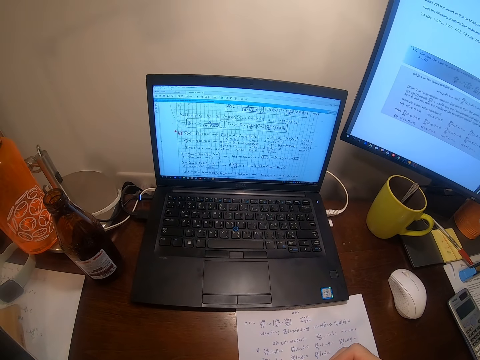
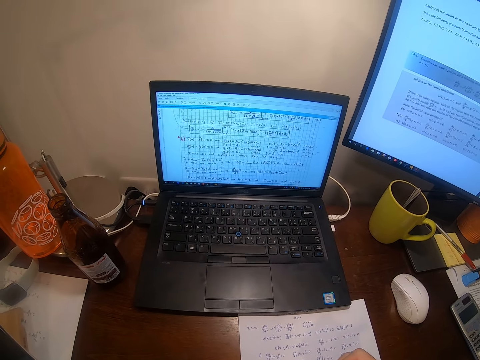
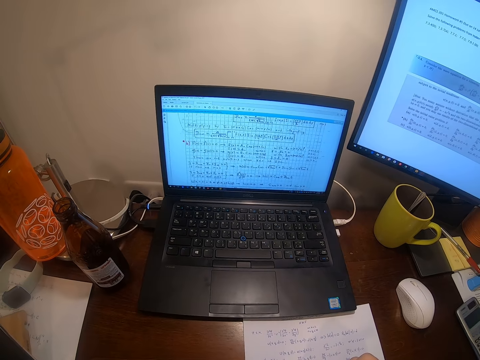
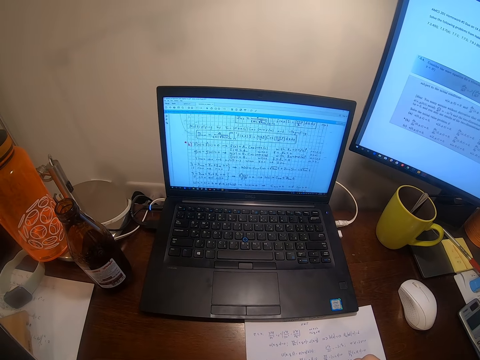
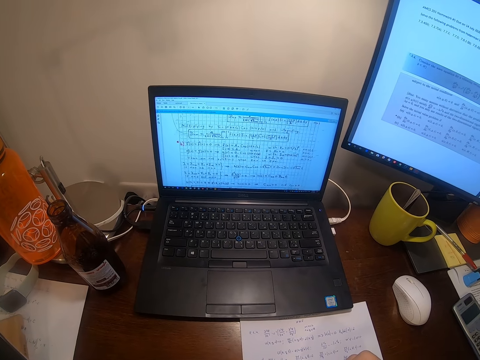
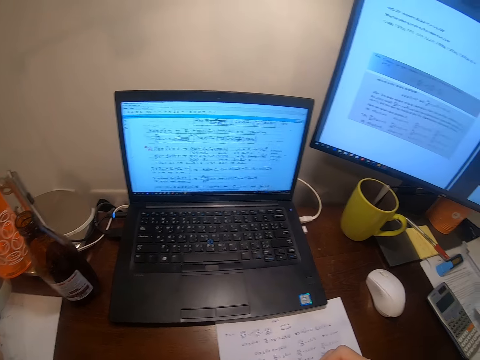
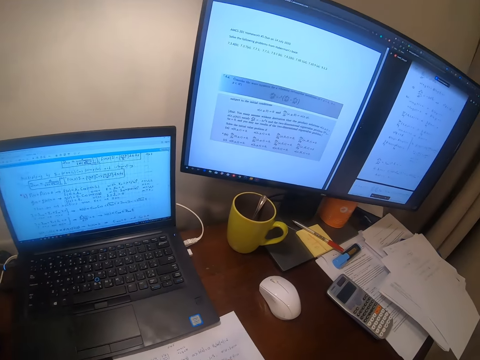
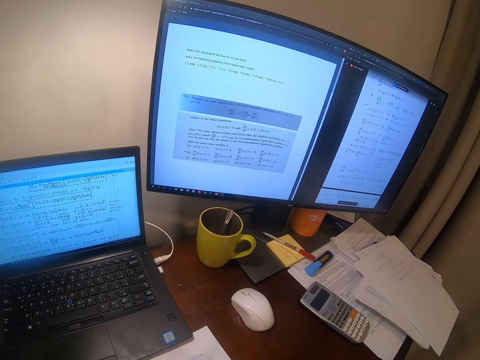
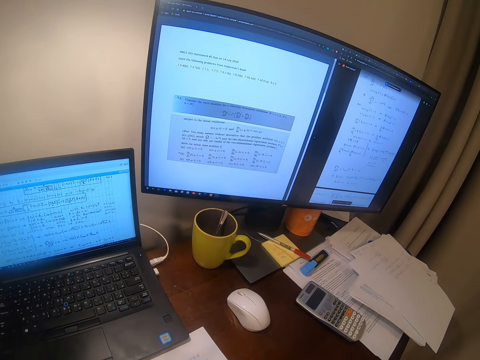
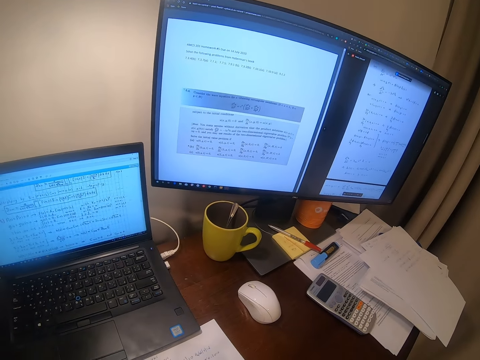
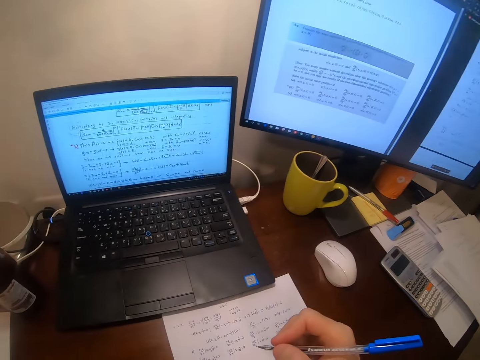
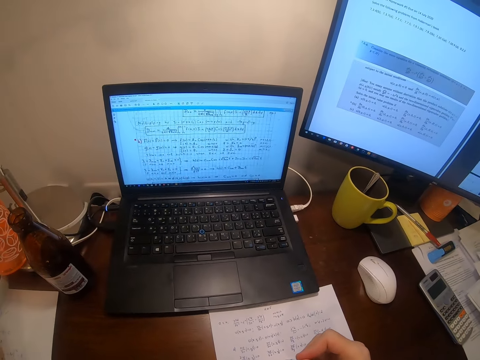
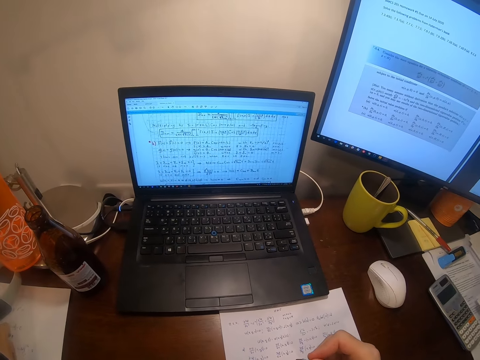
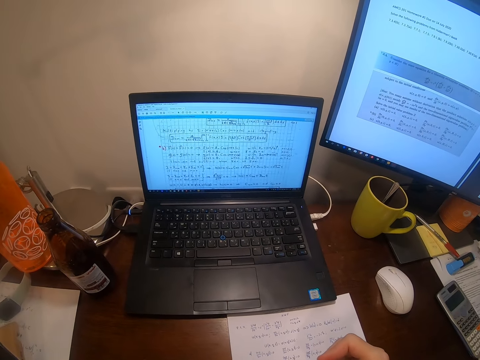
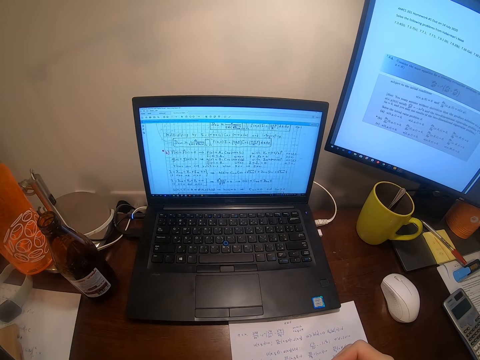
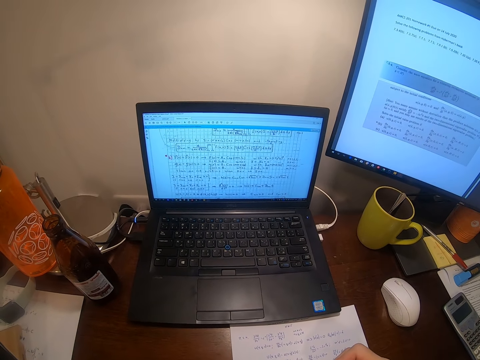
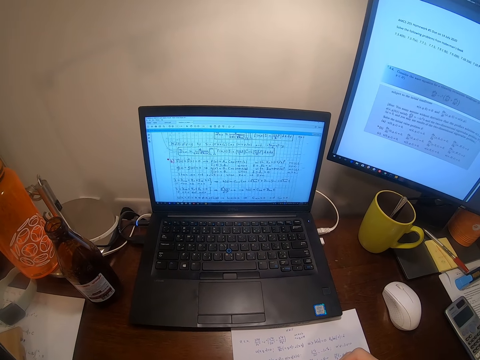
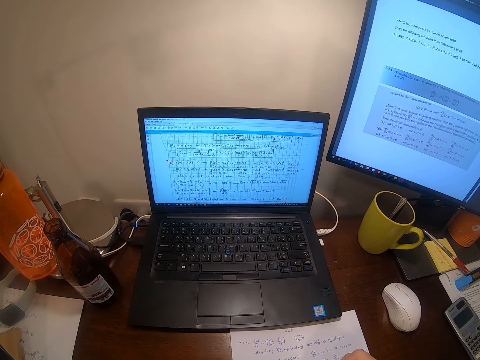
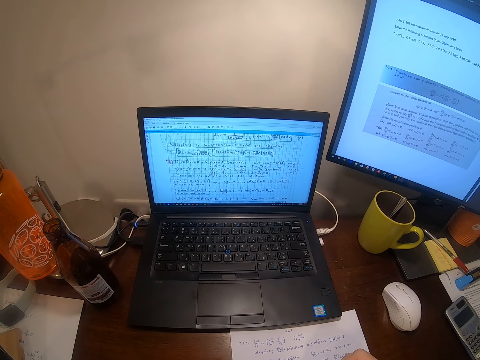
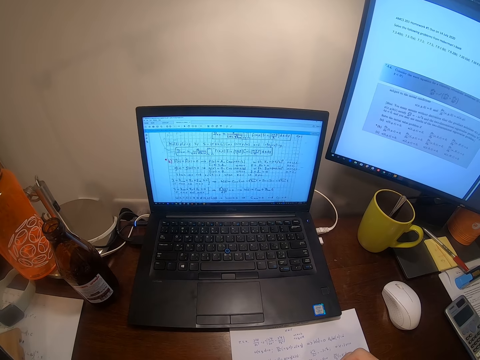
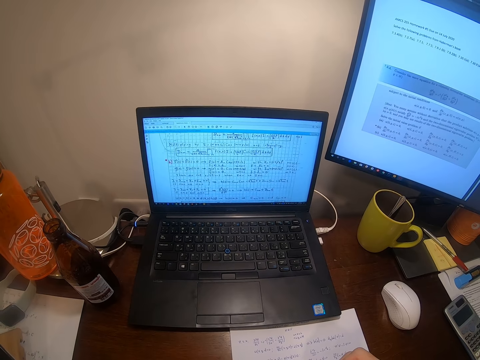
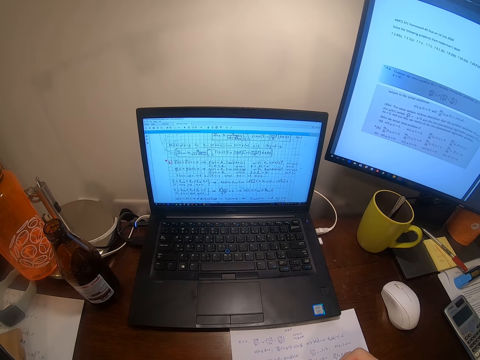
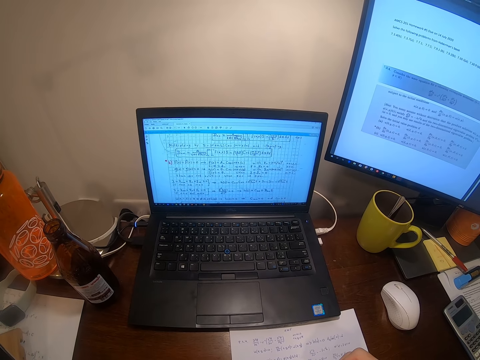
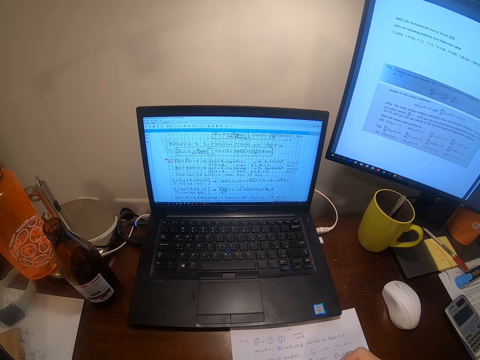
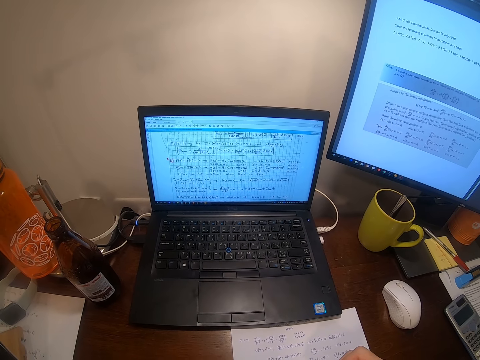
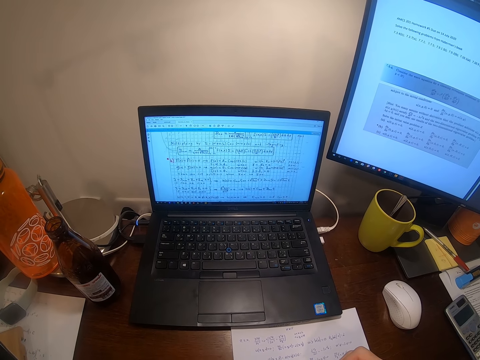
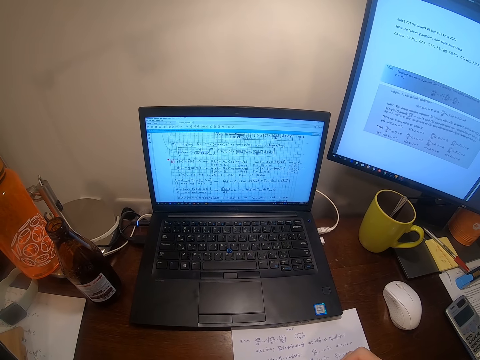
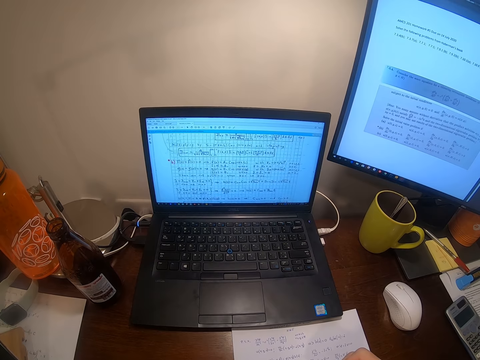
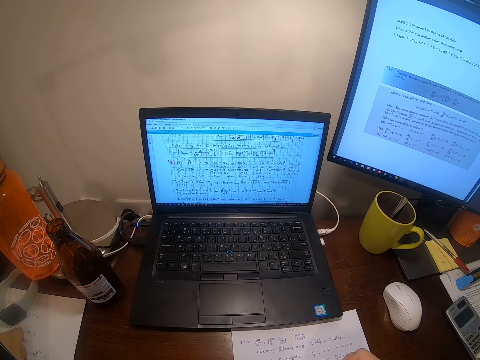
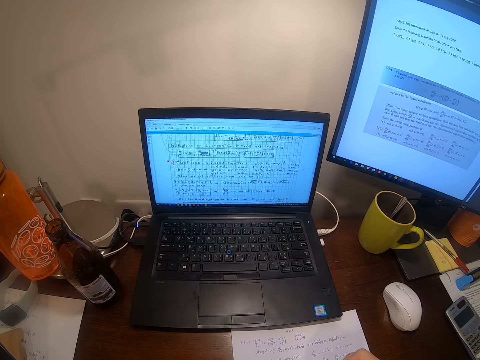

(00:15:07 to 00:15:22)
The camera wearer looks around. They write on the paper.

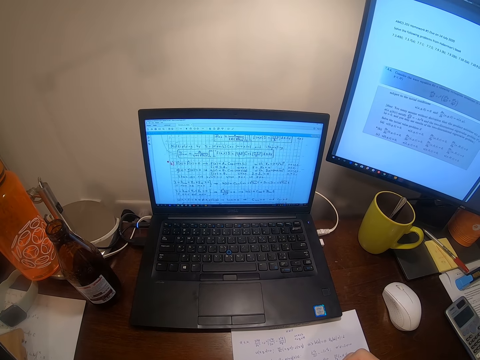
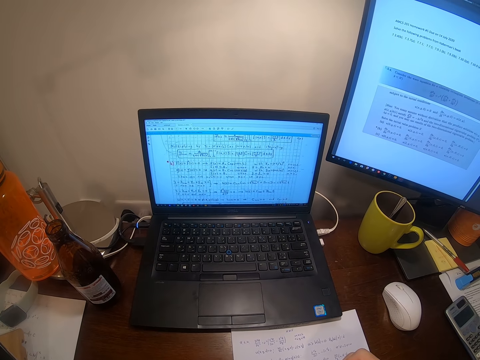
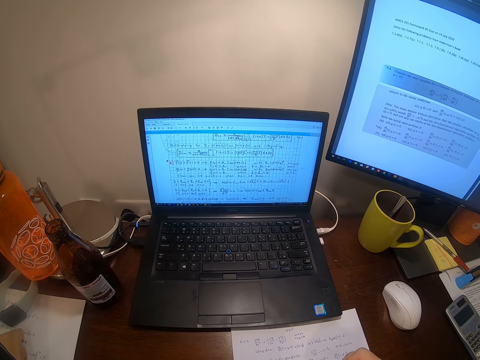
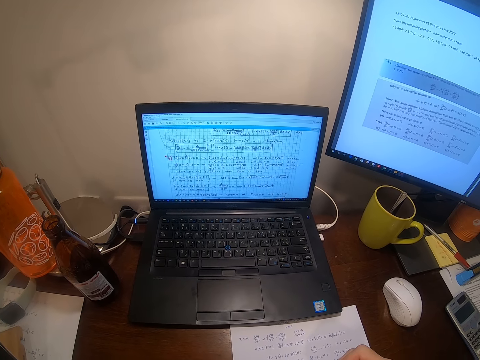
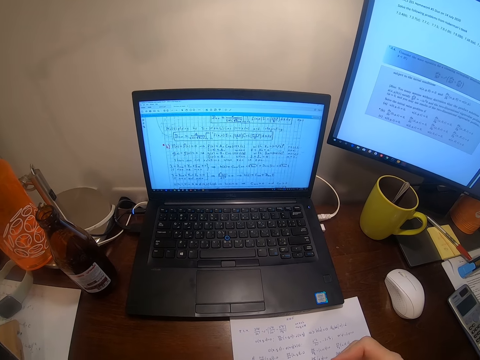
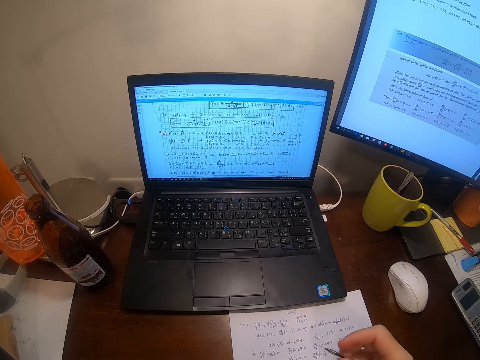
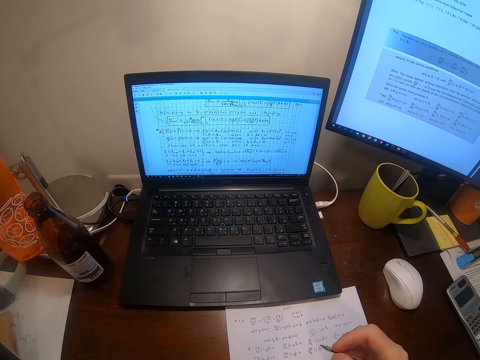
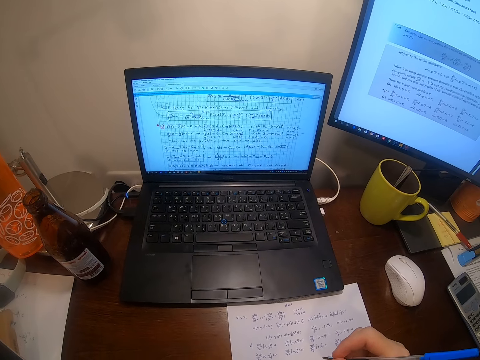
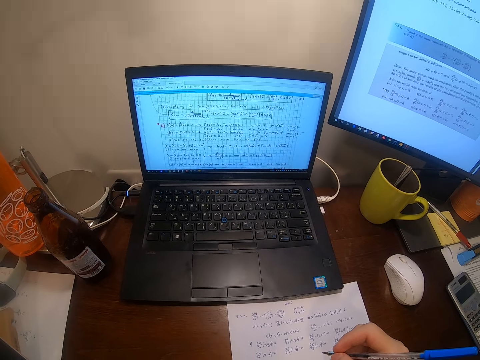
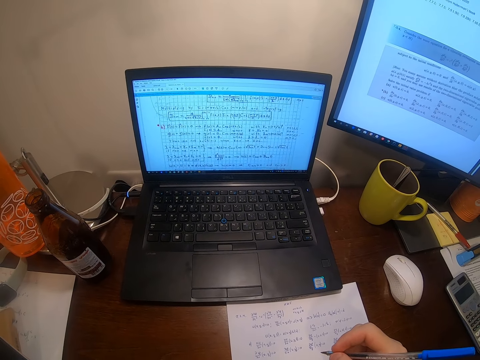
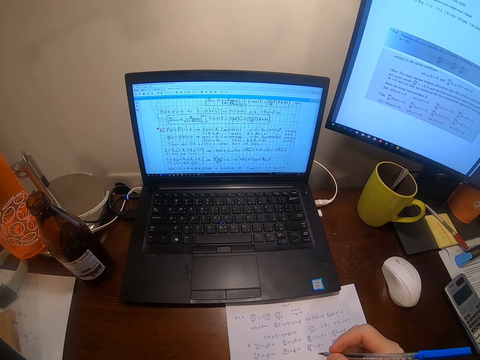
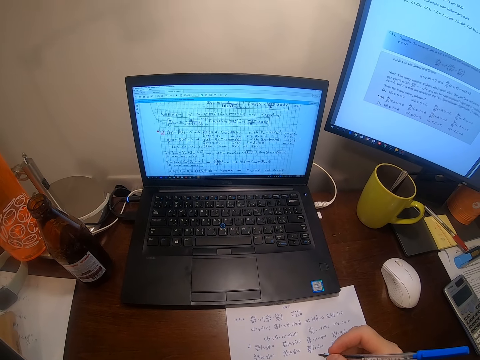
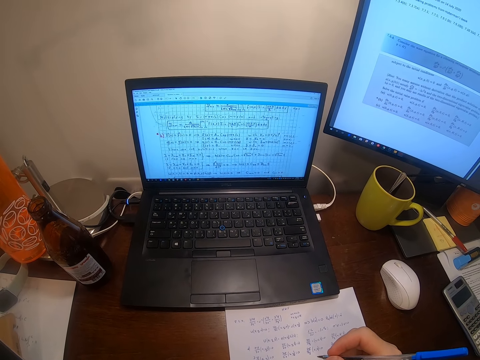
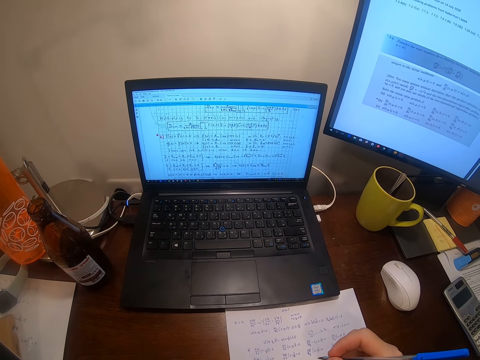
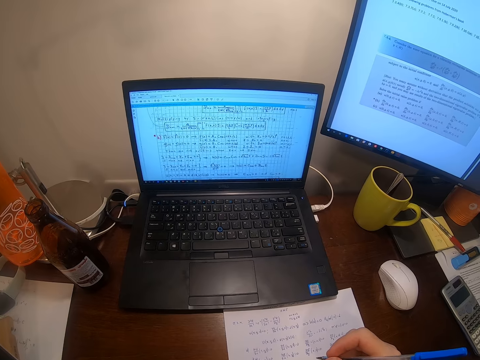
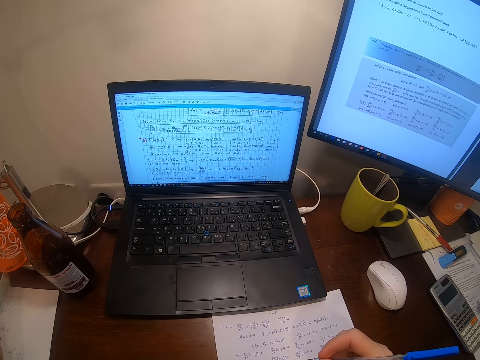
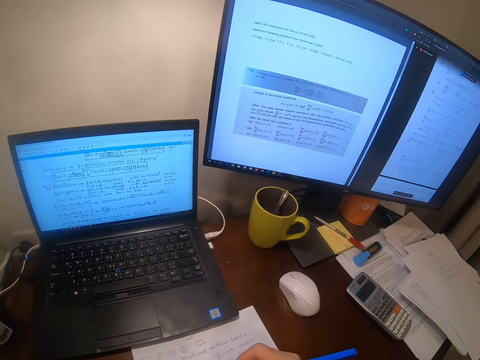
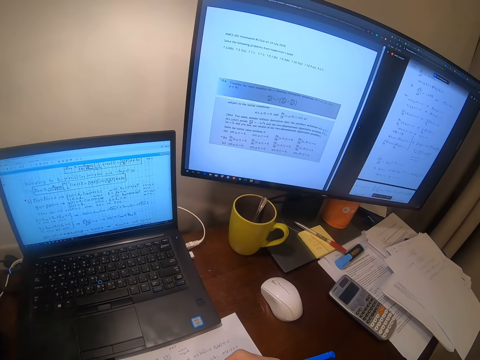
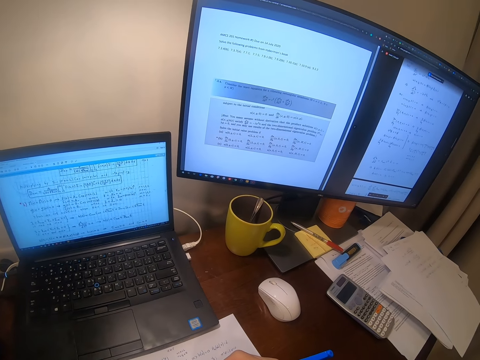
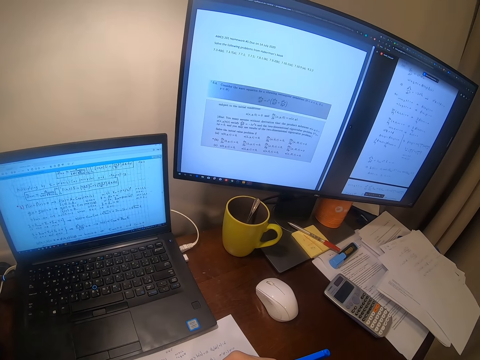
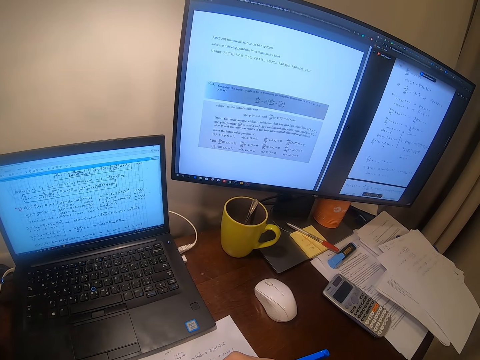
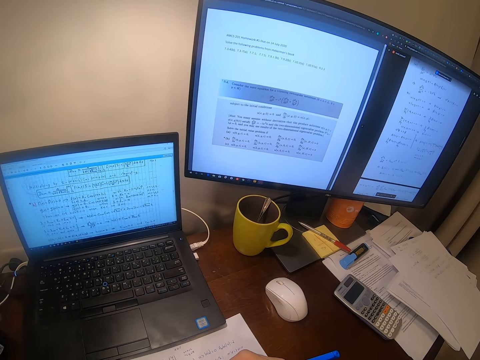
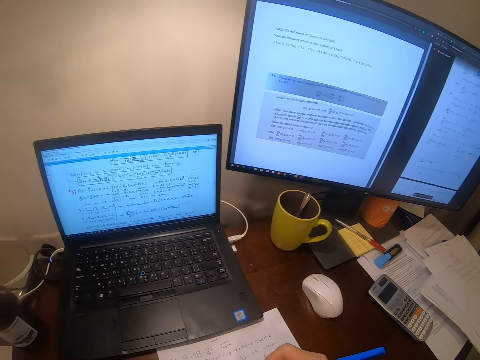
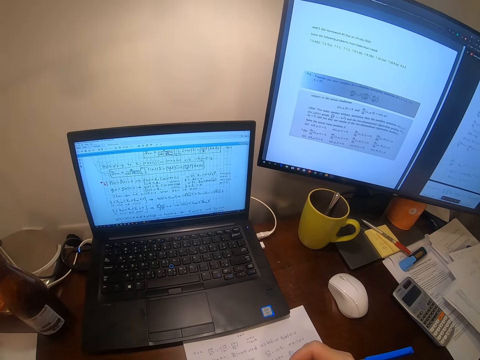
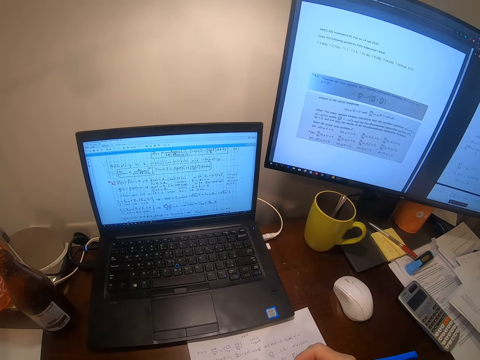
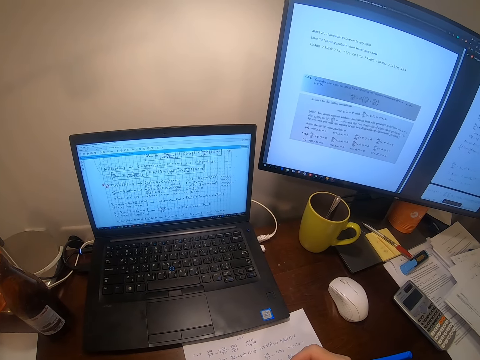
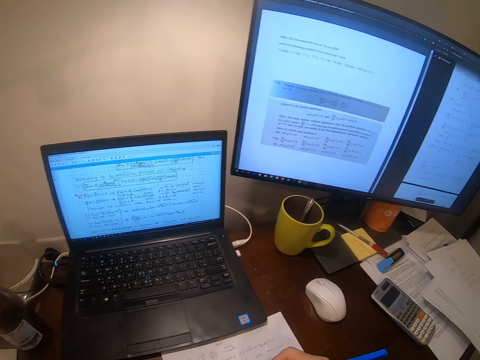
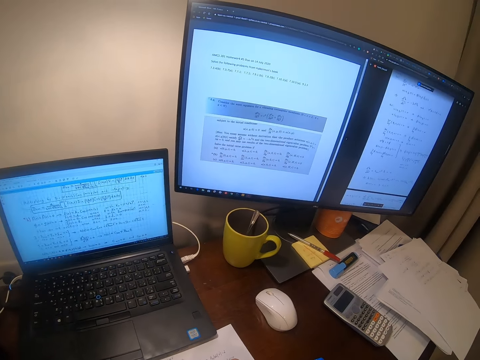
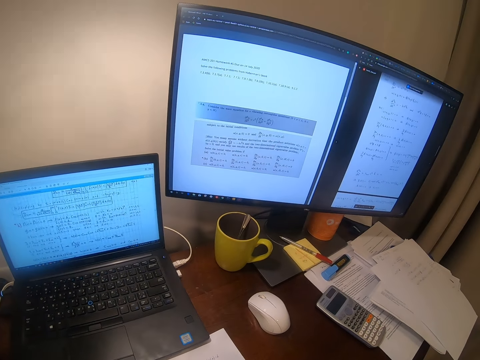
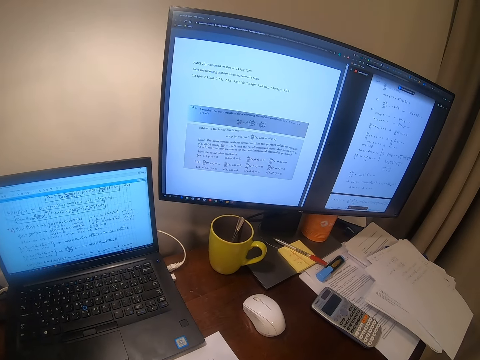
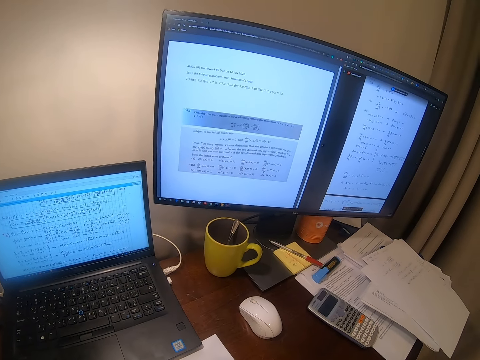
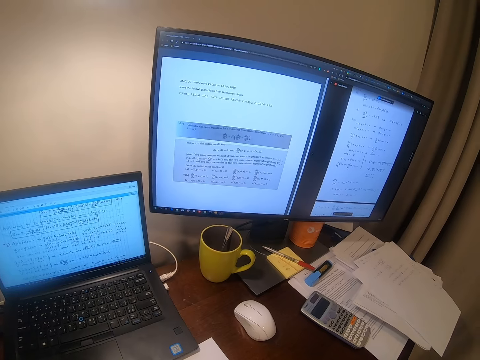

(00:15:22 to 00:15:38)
The camera wearer looks around.
